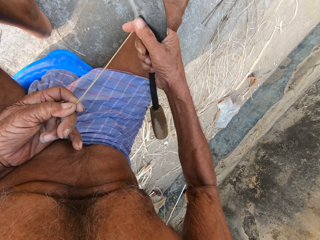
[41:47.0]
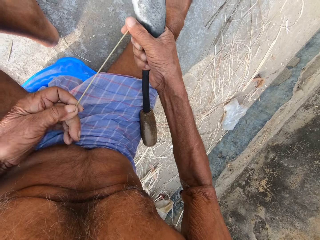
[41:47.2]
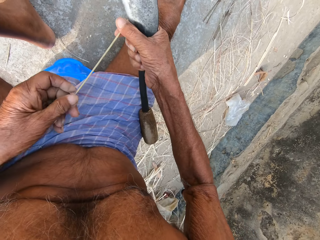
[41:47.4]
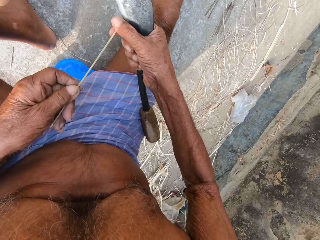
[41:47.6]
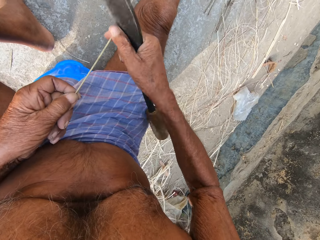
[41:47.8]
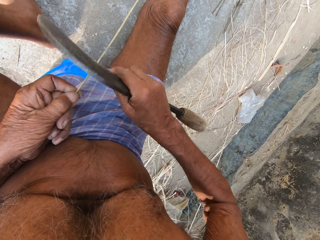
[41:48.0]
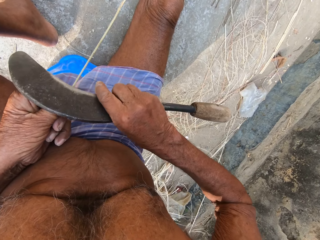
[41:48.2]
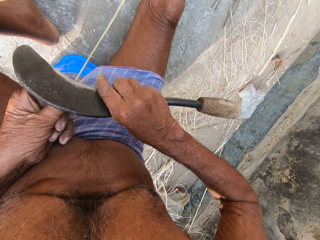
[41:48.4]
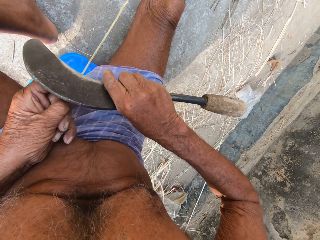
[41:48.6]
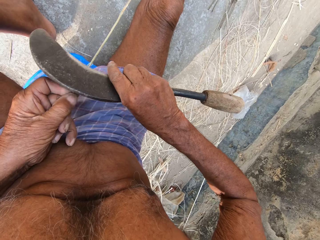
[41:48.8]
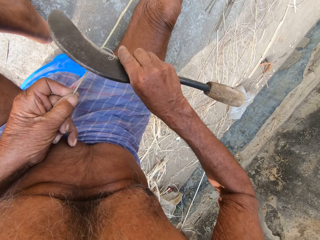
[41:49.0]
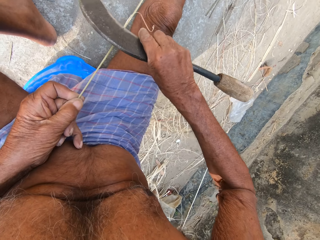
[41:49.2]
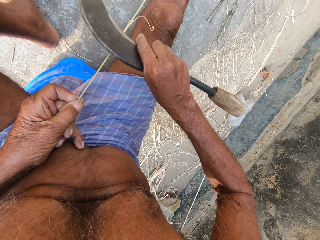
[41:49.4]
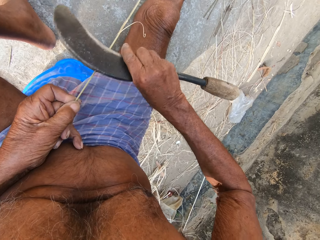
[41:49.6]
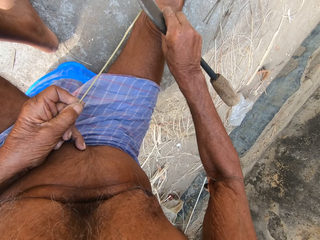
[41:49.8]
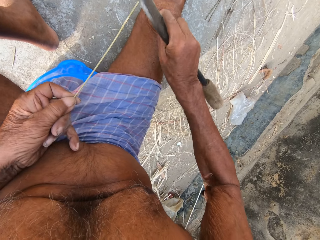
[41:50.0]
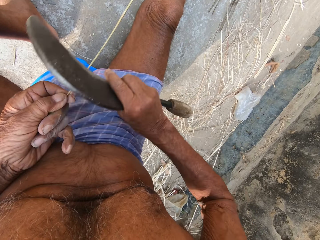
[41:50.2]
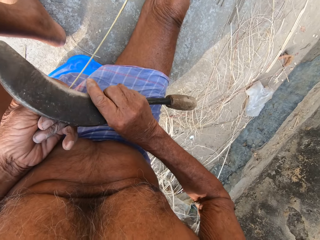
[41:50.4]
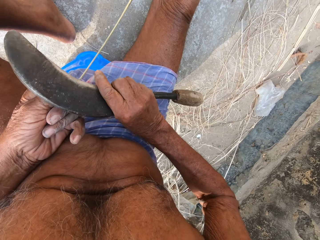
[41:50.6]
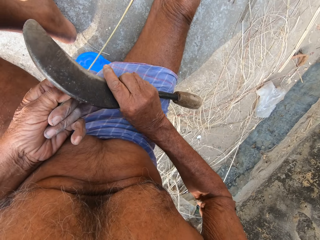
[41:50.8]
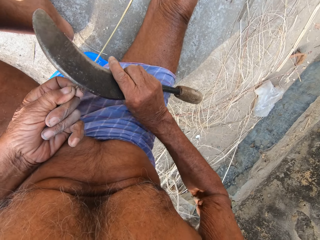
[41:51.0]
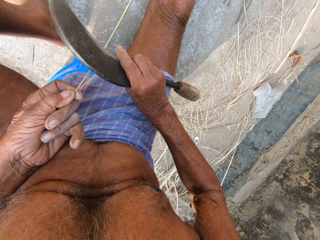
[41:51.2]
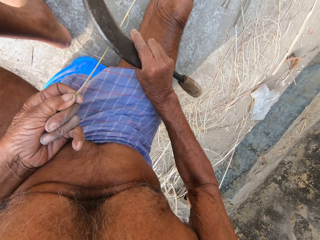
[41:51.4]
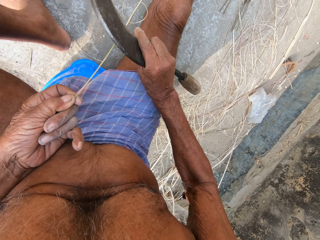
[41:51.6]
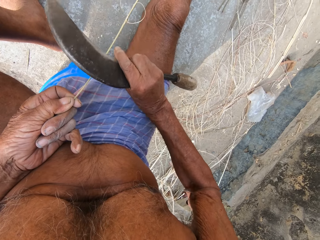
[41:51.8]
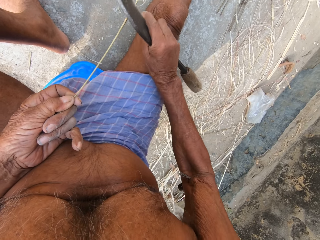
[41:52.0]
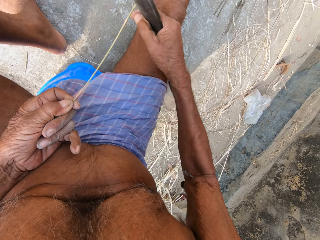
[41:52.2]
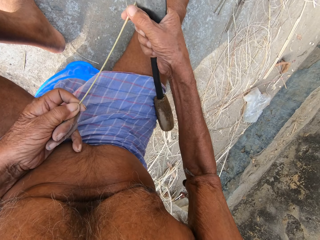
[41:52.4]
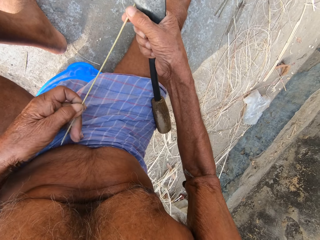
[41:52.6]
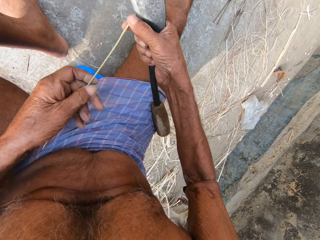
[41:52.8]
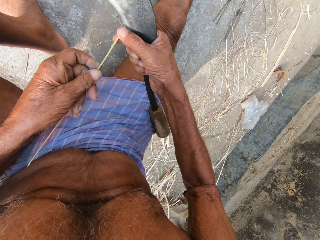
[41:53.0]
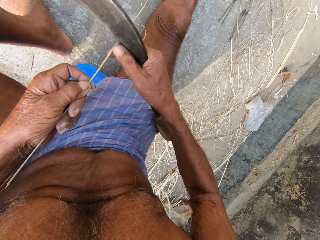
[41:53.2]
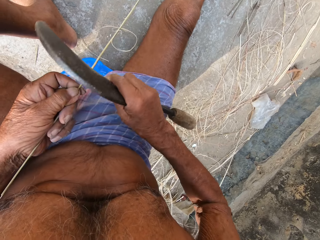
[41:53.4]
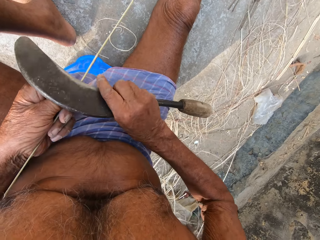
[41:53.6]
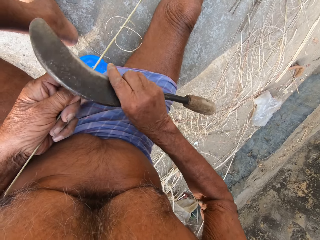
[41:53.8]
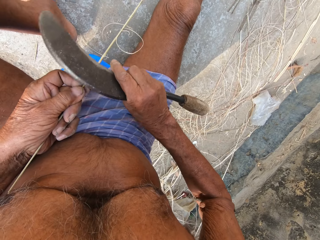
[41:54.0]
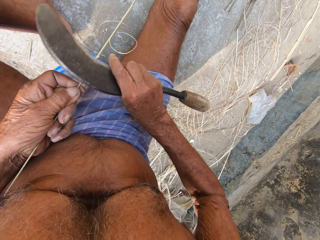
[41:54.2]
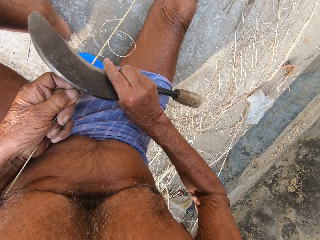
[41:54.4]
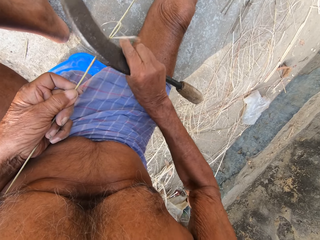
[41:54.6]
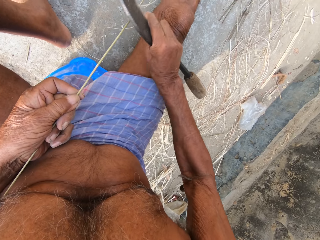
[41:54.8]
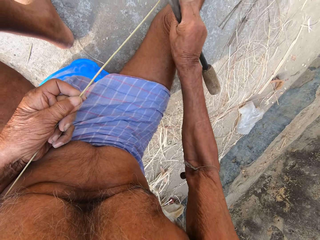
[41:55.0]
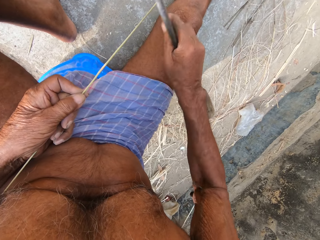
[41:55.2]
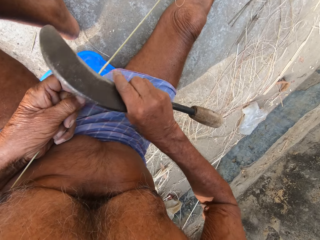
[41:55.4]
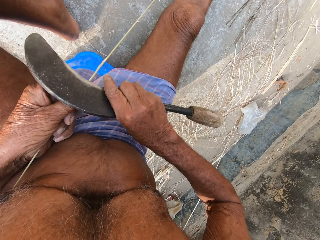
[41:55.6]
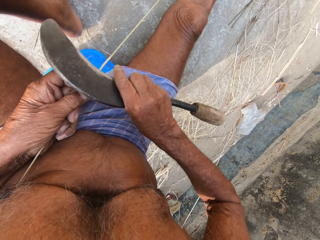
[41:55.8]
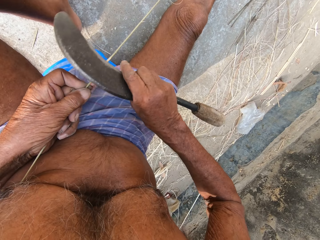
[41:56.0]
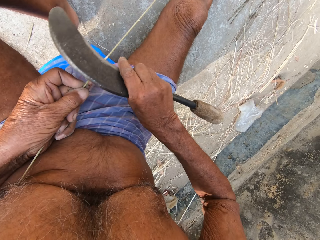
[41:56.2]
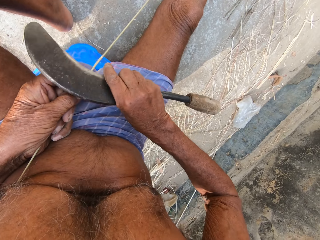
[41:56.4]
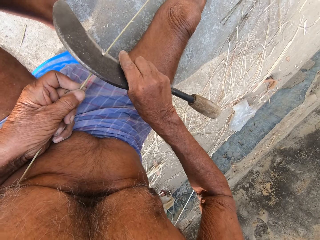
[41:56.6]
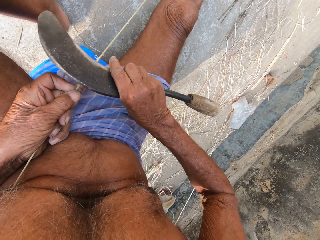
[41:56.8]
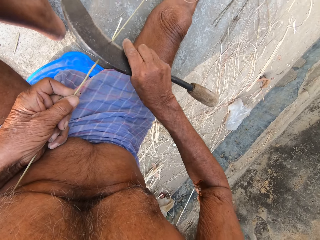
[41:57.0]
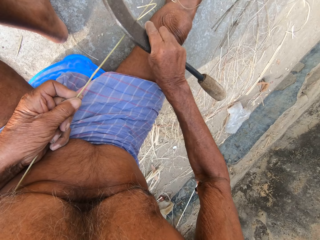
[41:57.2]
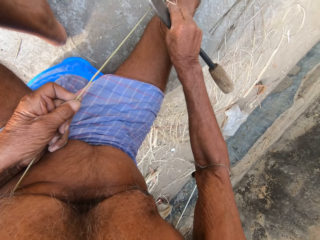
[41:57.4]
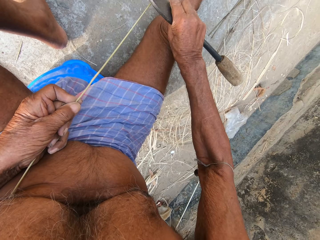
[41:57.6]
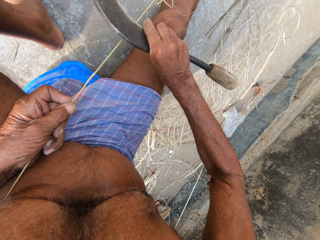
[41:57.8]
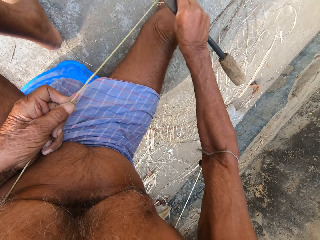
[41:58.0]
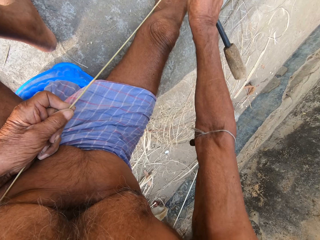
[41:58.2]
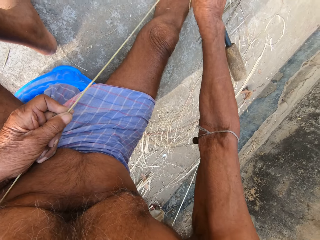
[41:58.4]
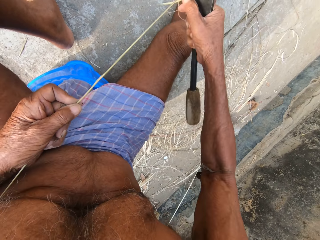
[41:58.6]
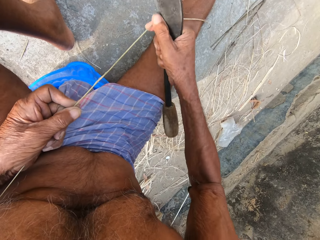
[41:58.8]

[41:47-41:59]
The camera wearer looks at the woven stick. They trim the woven stick with a sickle tool. They look at the woven stick and pull the woven stick. They trim the woven stick with the sickle tool.

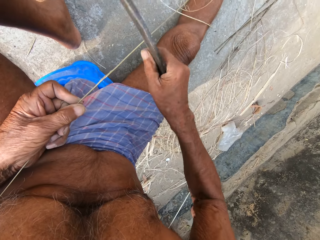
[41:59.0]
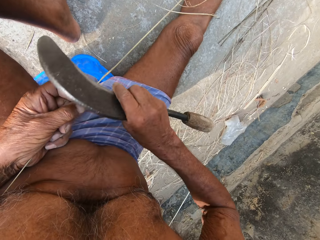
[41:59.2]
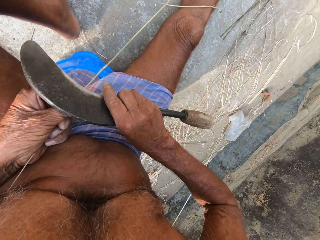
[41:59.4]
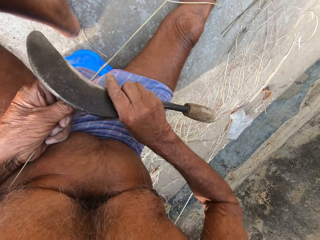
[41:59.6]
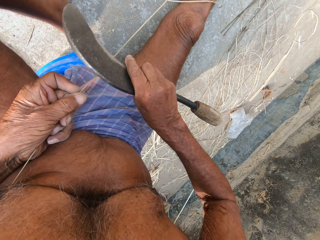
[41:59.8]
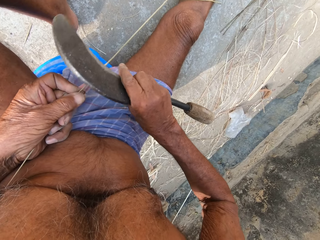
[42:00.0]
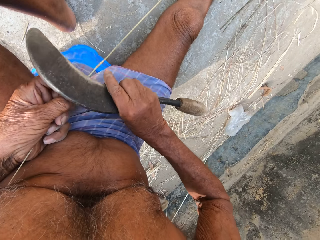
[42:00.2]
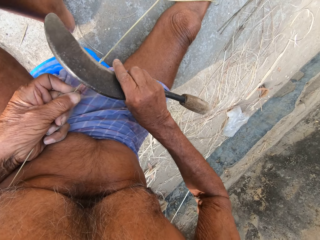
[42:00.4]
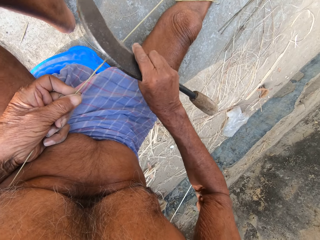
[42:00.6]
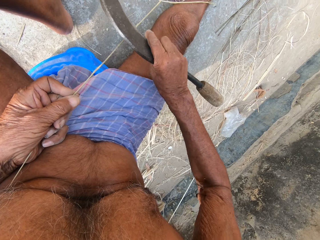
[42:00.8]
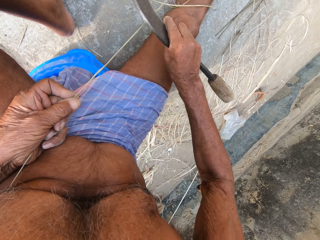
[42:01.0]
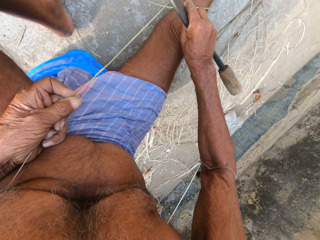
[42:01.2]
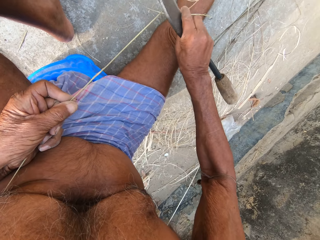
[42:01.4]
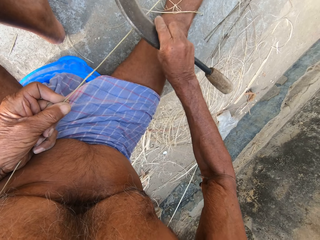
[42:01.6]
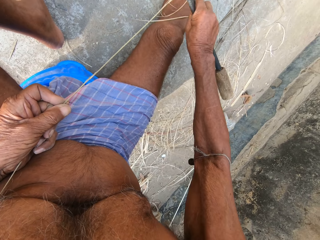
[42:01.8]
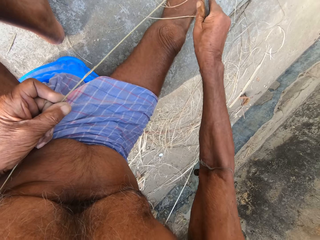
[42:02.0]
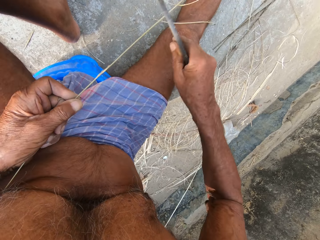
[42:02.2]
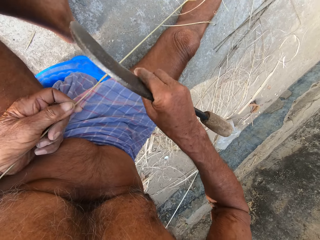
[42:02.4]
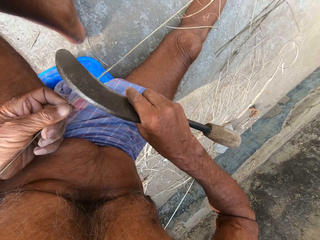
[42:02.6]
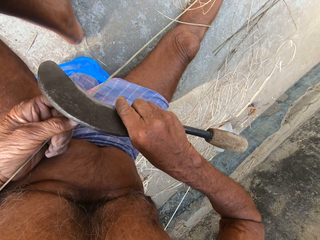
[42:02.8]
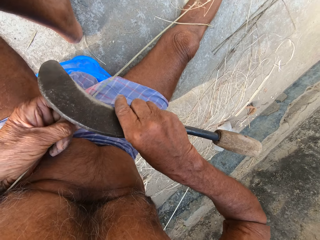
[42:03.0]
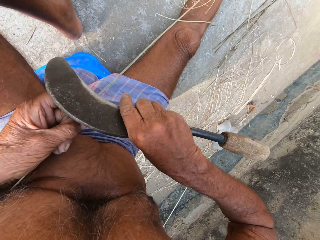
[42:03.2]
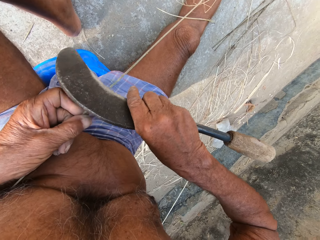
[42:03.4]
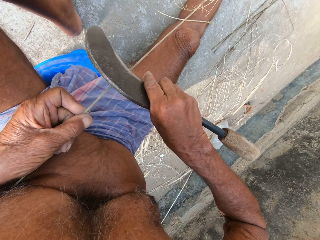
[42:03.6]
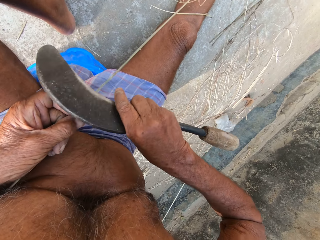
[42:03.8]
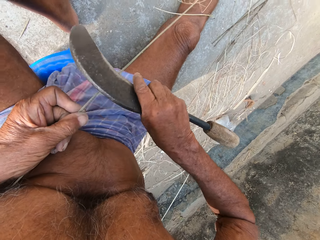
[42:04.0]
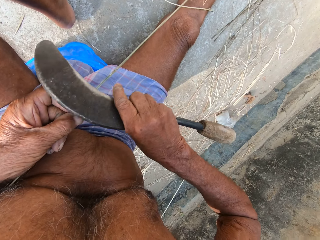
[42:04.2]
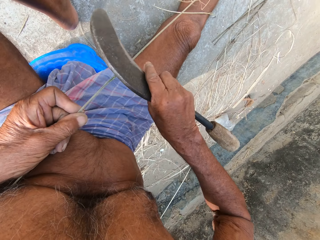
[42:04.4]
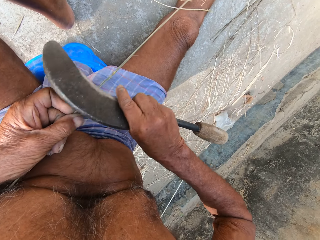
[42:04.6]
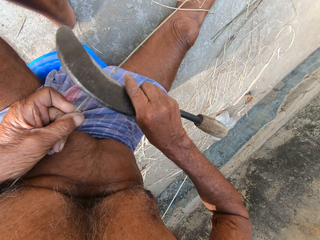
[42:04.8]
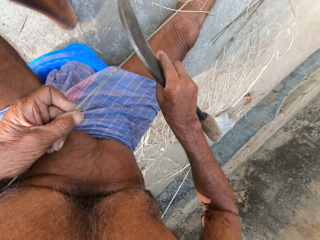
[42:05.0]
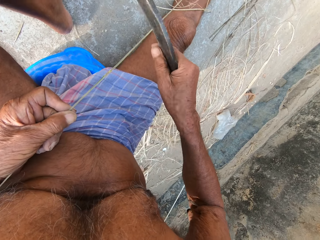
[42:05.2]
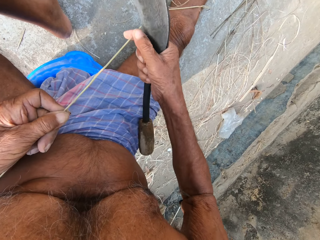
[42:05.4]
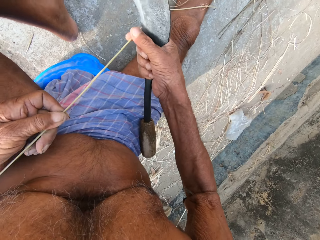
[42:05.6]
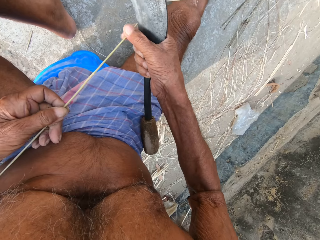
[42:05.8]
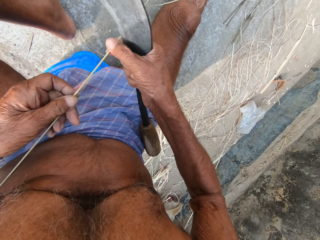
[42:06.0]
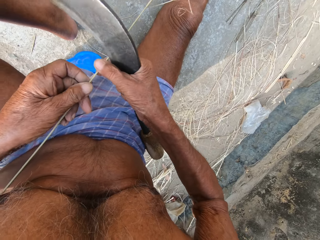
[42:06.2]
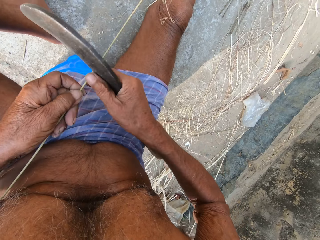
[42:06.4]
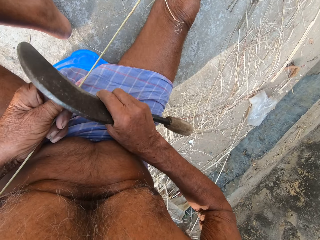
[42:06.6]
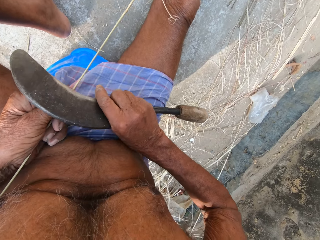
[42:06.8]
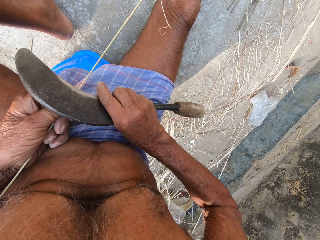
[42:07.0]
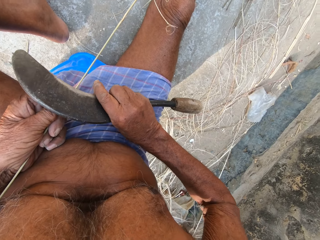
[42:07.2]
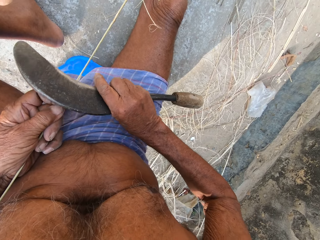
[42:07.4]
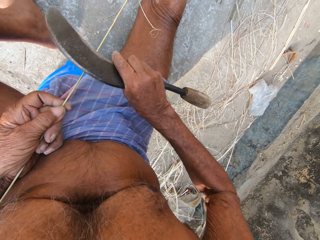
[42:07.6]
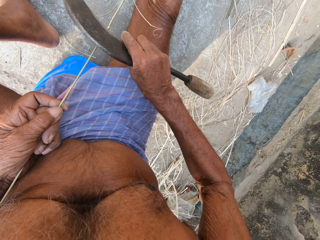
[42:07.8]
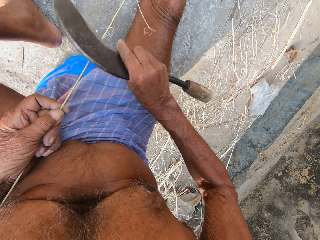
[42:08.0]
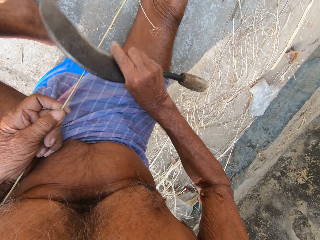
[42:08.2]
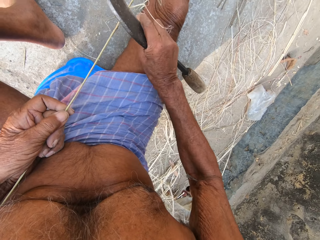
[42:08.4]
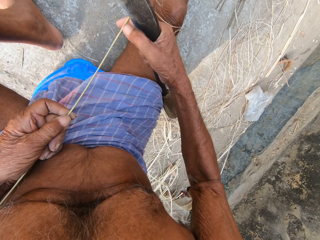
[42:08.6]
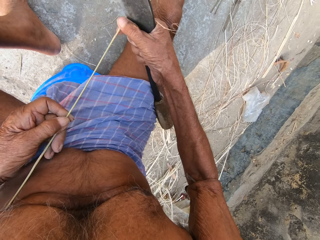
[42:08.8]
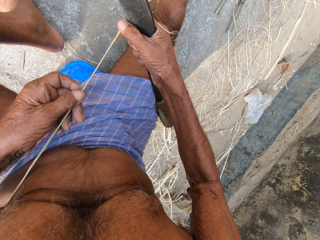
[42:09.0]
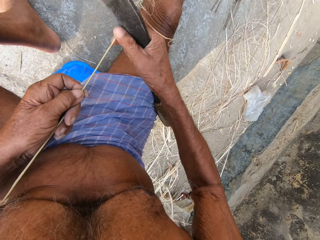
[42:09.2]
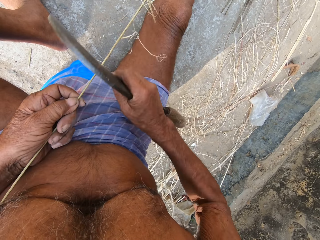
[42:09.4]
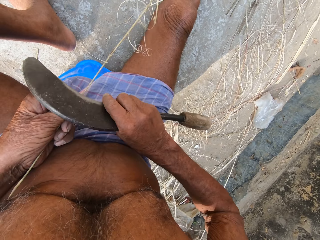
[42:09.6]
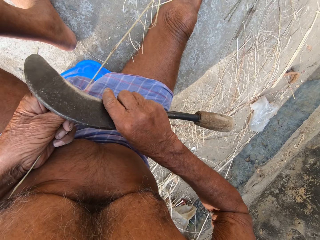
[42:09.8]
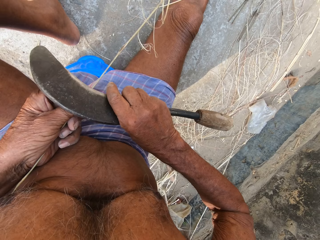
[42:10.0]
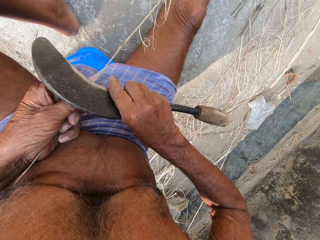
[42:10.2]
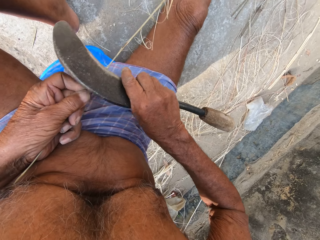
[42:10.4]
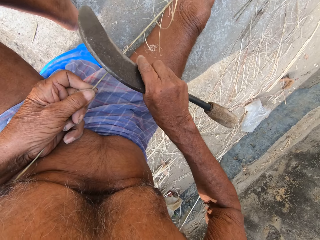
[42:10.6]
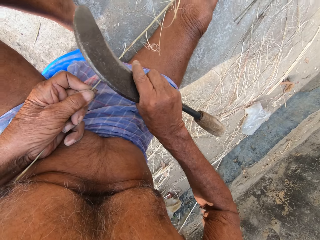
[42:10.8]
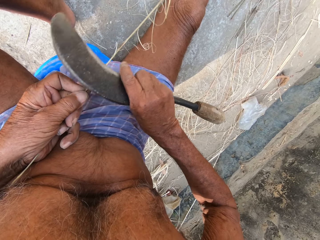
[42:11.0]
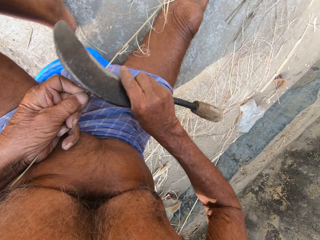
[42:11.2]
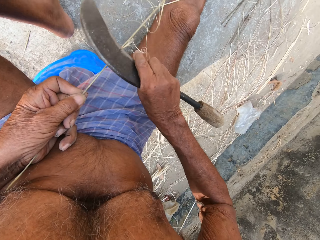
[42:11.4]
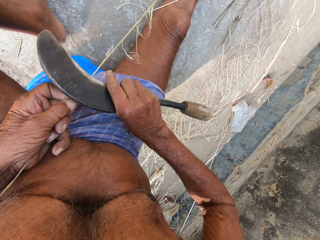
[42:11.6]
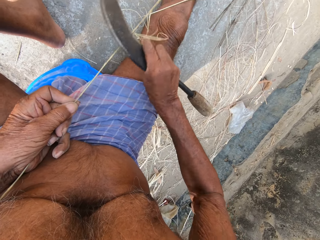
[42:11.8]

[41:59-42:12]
The camera wearer holds the woven stick. They pull the woven stick. They trim the woven stick with a sickle tool. They pull the woven stick. They trim the woven stick with the sickle tool.
